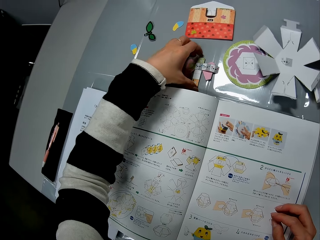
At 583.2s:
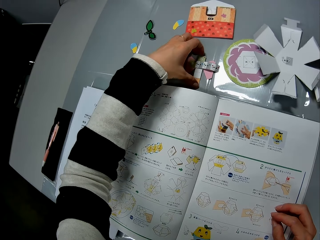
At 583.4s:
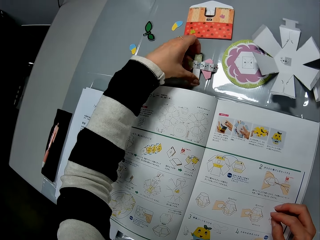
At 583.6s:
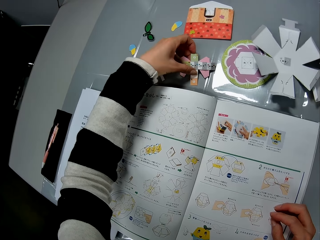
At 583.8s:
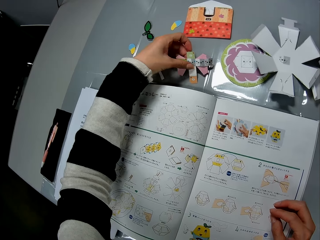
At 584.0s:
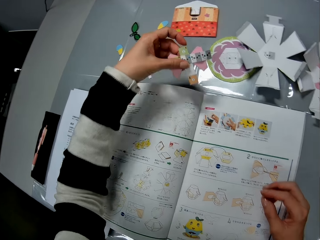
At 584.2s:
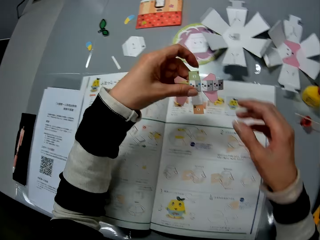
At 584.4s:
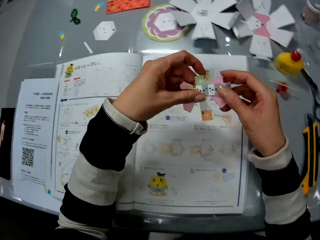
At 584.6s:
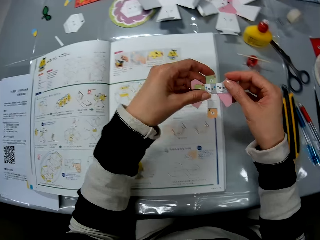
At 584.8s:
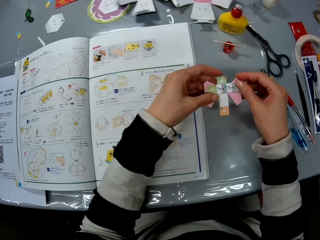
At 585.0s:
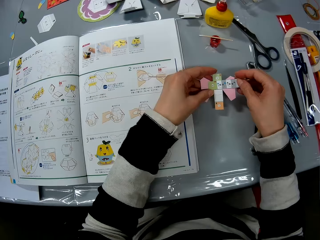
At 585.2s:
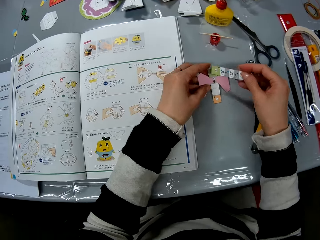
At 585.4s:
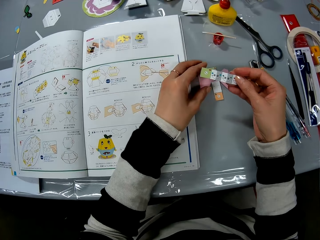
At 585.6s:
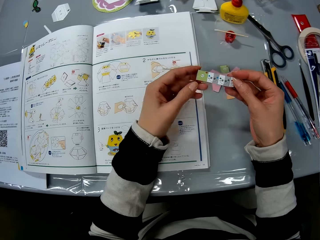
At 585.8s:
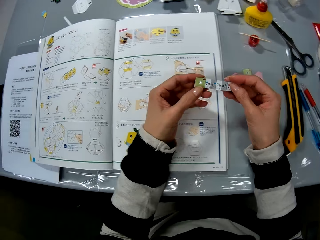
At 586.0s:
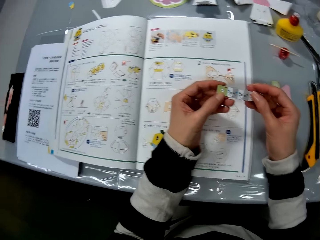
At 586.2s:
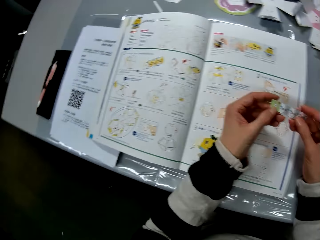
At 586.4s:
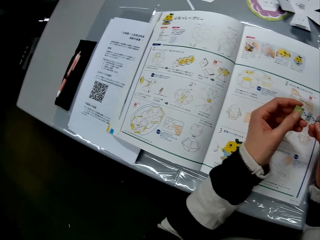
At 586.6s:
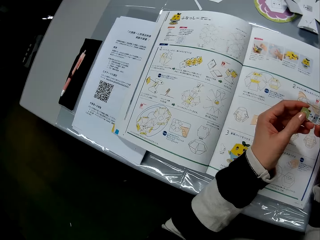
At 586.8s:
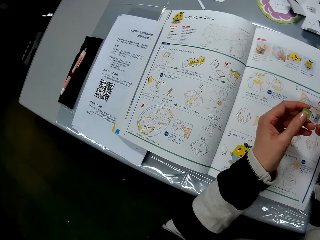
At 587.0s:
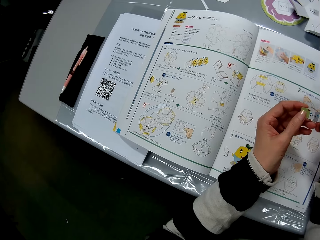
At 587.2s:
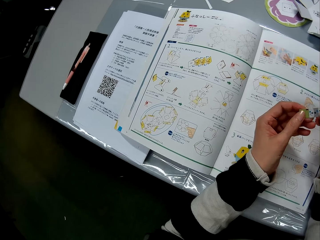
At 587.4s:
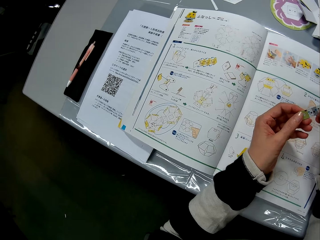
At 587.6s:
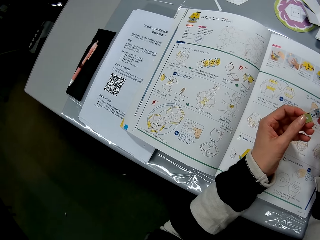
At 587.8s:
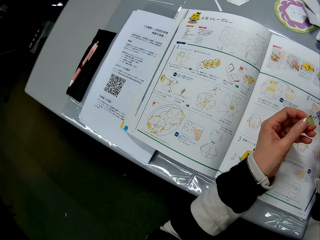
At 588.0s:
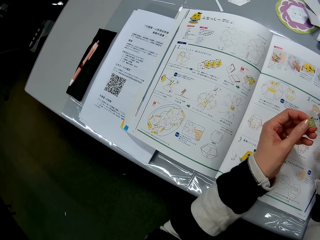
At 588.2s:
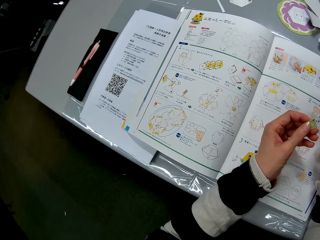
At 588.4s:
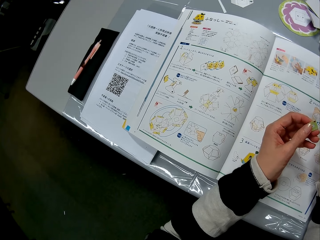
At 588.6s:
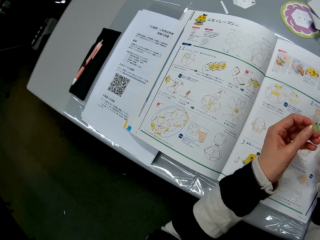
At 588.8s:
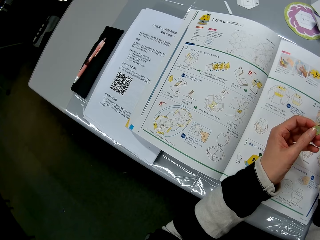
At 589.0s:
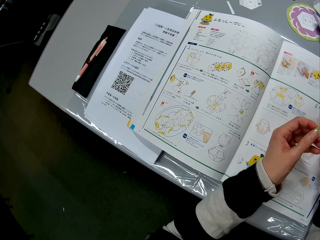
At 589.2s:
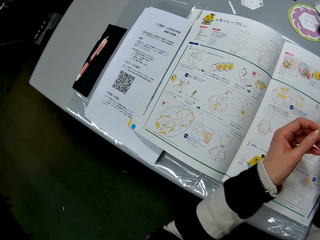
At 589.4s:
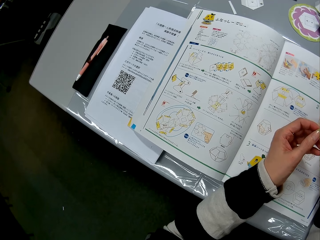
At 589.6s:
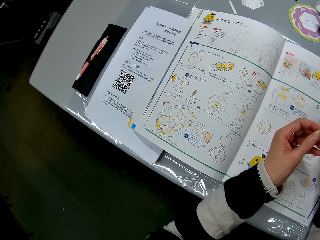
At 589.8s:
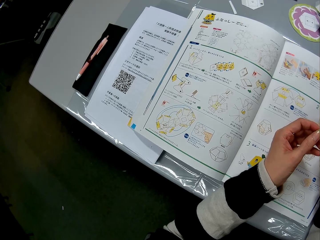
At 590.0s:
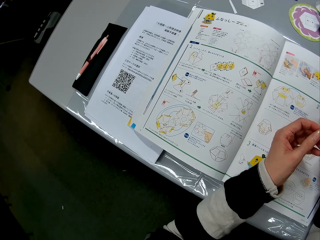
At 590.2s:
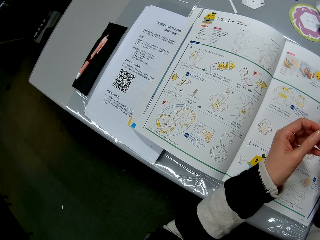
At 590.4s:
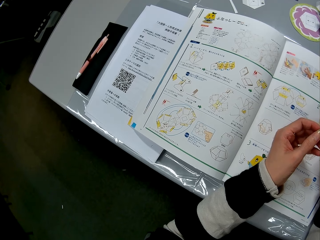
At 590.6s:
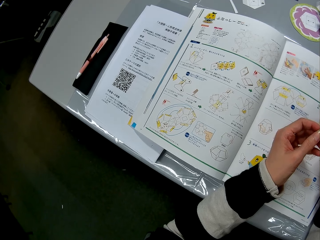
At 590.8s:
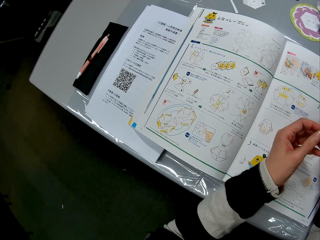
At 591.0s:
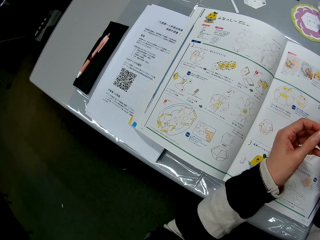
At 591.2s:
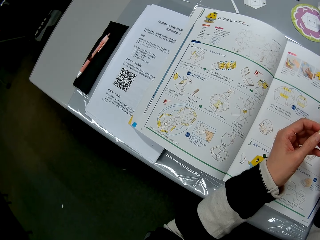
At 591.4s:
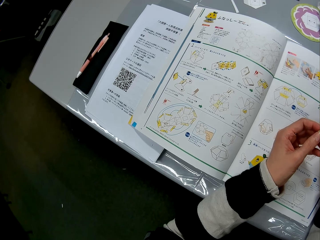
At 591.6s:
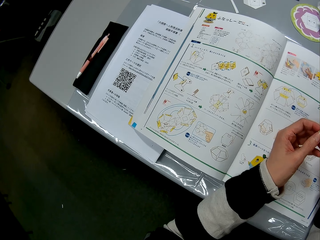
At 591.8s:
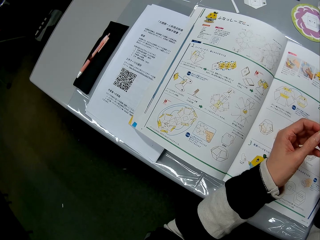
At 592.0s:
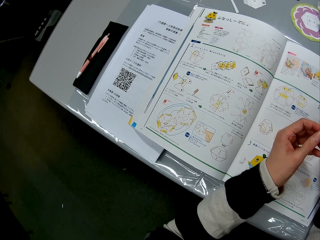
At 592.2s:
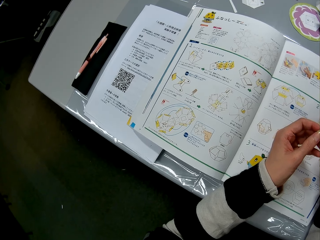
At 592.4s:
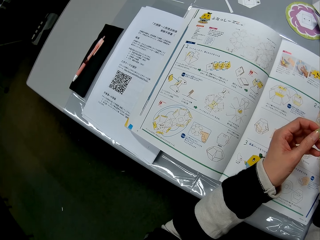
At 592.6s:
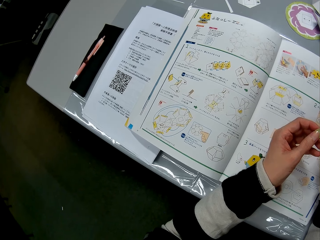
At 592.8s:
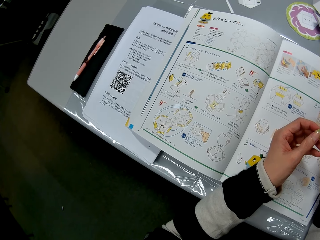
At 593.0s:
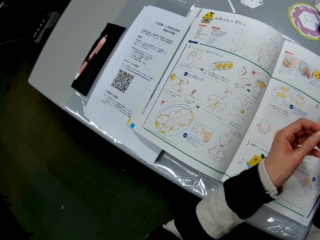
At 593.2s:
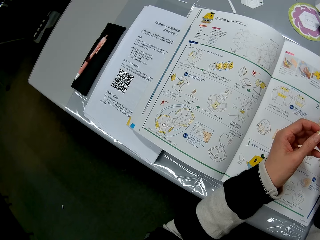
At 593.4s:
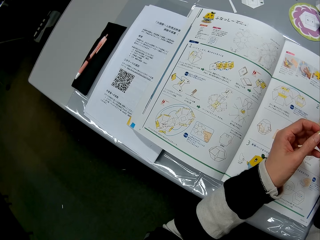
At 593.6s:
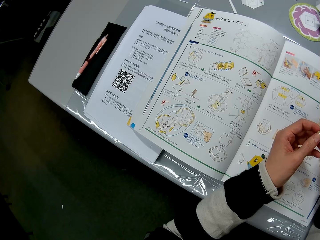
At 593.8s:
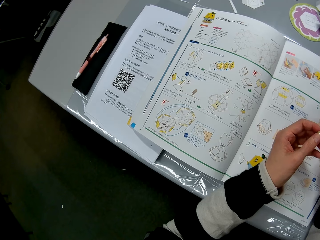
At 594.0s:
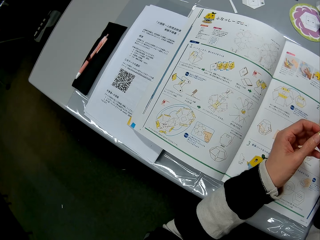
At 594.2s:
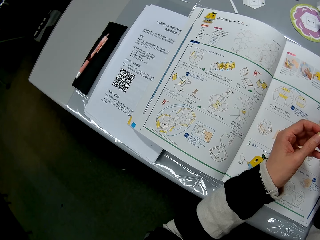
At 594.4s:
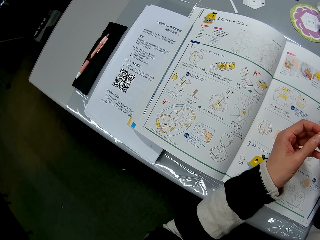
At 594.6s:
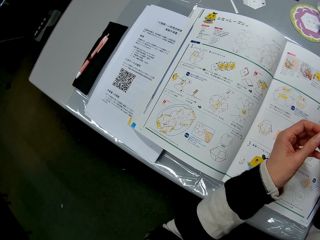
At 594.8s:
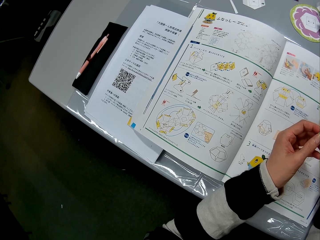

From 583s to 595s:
The camera wearer drops one piece of craft paper on the table. She checks the piece of craft paper in her hands.

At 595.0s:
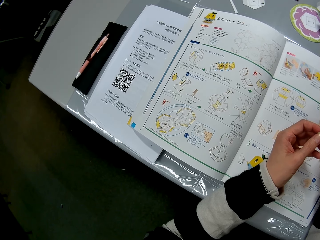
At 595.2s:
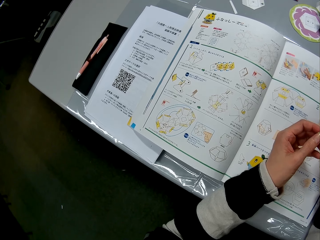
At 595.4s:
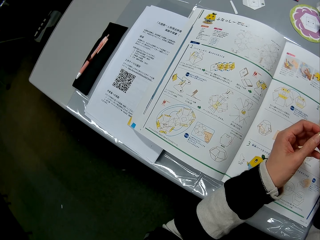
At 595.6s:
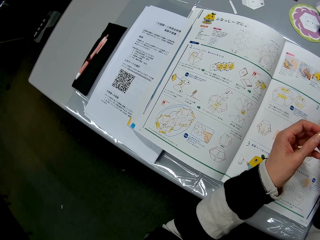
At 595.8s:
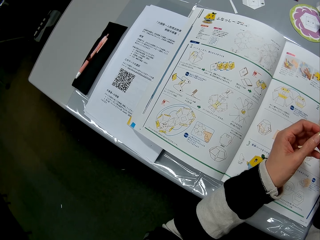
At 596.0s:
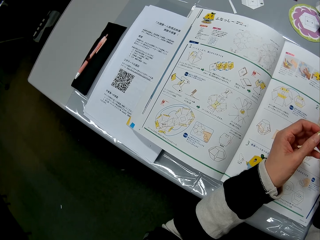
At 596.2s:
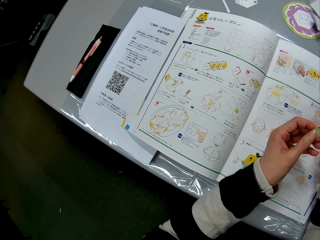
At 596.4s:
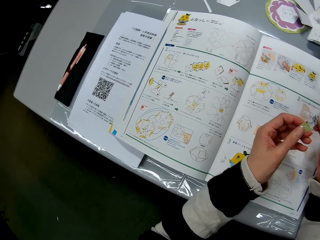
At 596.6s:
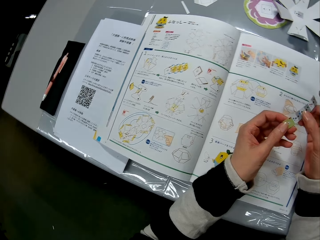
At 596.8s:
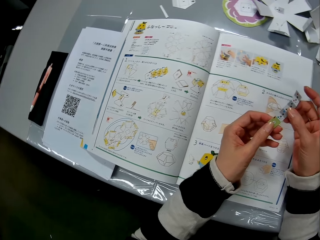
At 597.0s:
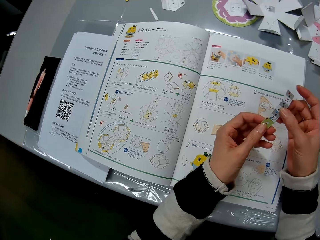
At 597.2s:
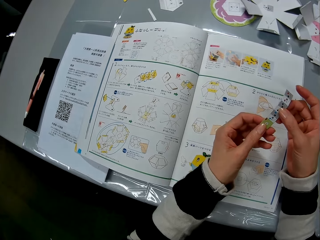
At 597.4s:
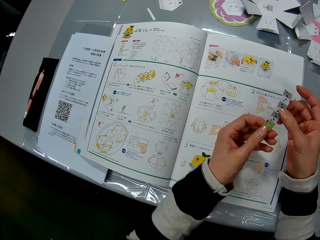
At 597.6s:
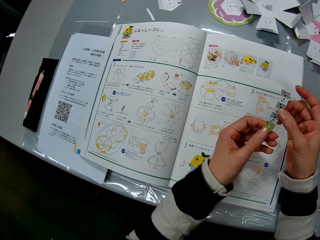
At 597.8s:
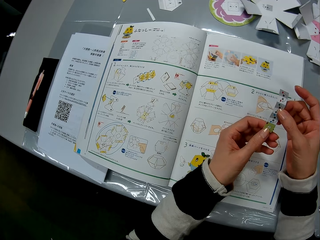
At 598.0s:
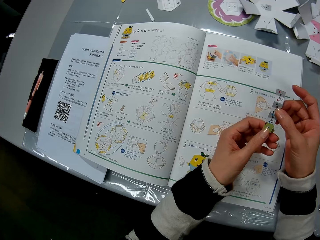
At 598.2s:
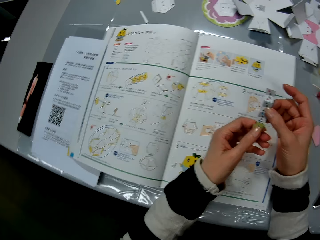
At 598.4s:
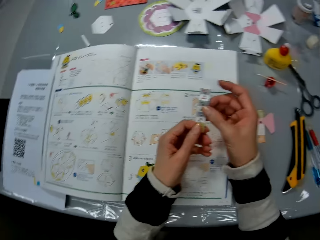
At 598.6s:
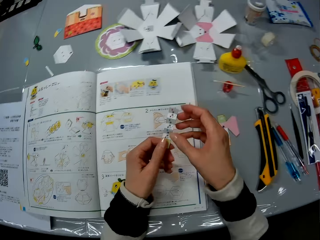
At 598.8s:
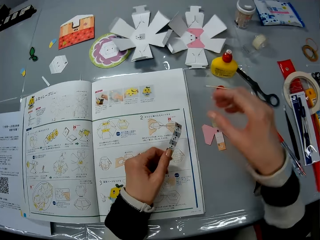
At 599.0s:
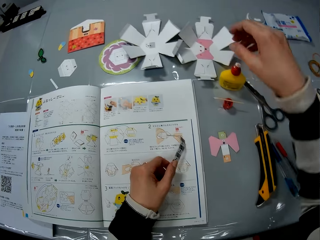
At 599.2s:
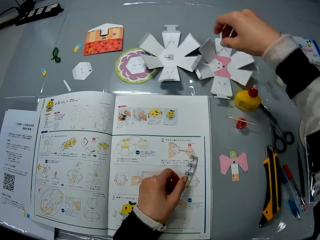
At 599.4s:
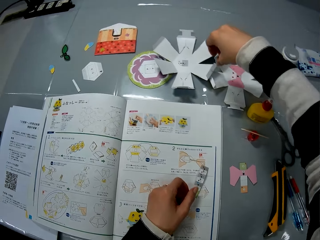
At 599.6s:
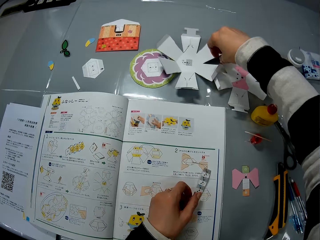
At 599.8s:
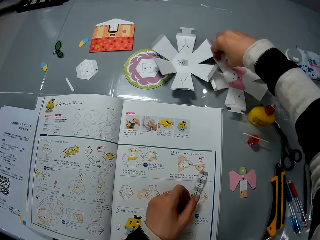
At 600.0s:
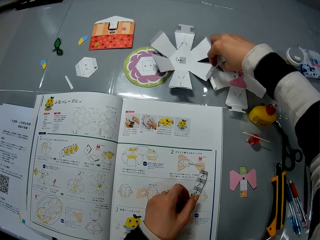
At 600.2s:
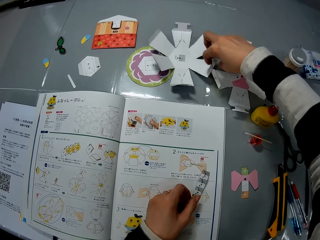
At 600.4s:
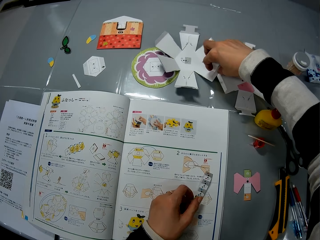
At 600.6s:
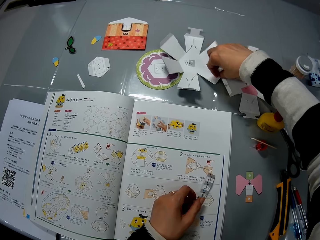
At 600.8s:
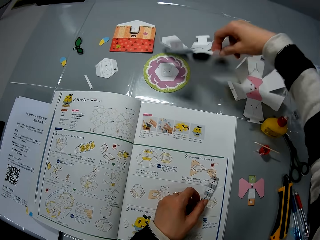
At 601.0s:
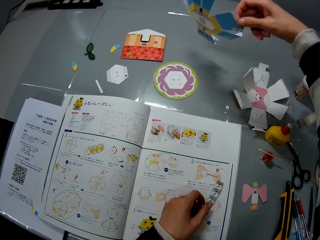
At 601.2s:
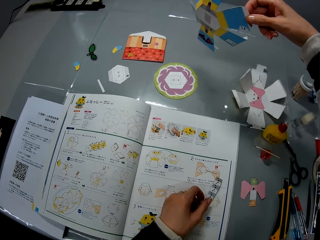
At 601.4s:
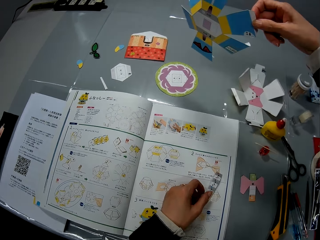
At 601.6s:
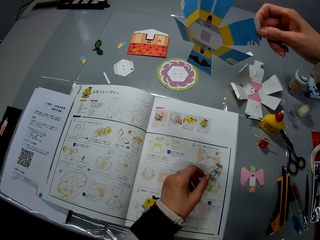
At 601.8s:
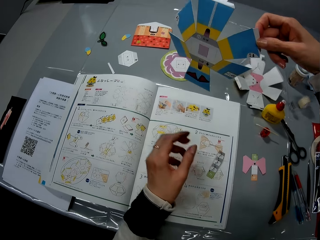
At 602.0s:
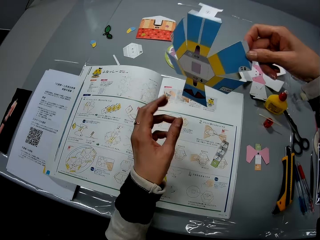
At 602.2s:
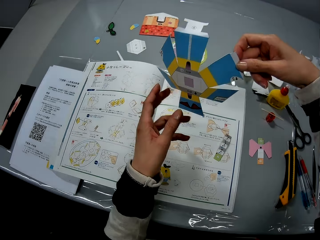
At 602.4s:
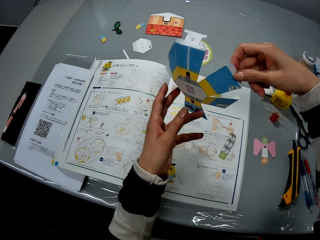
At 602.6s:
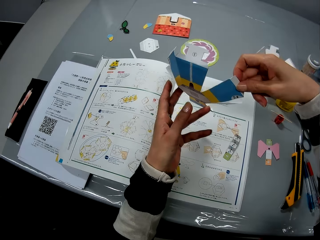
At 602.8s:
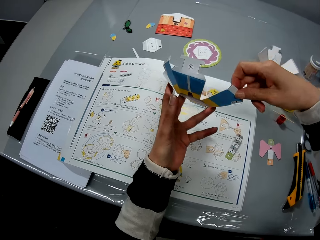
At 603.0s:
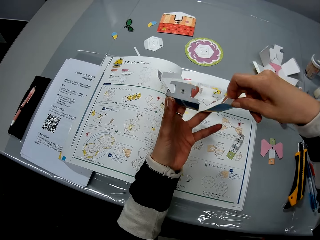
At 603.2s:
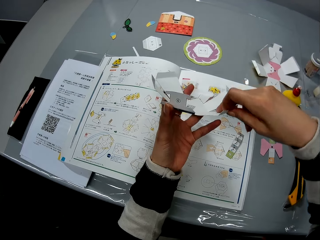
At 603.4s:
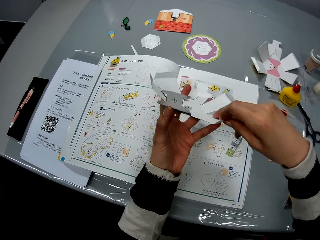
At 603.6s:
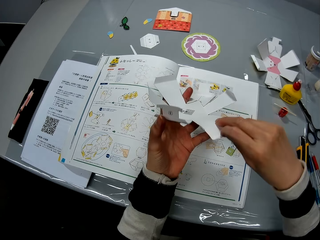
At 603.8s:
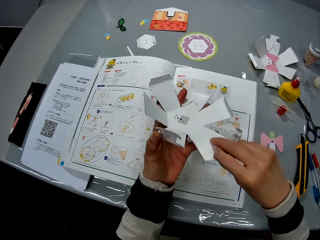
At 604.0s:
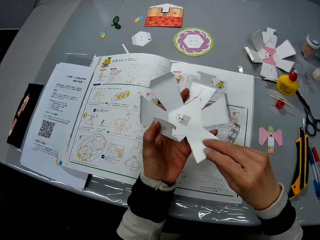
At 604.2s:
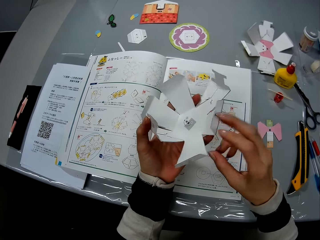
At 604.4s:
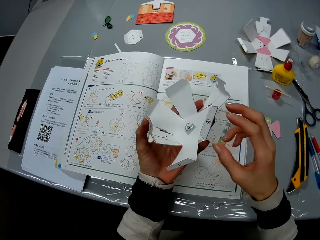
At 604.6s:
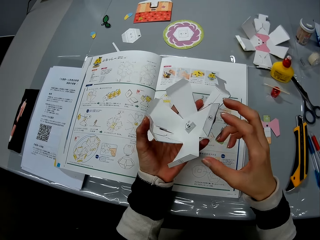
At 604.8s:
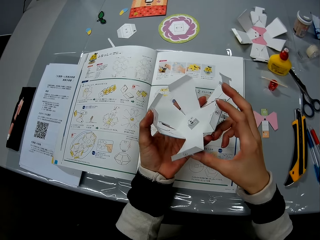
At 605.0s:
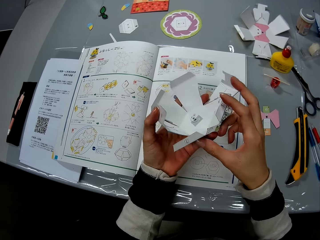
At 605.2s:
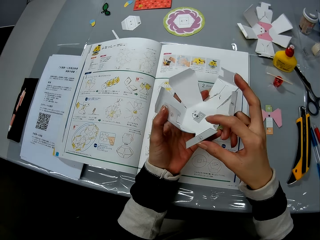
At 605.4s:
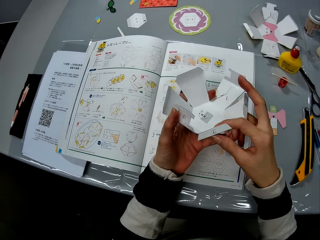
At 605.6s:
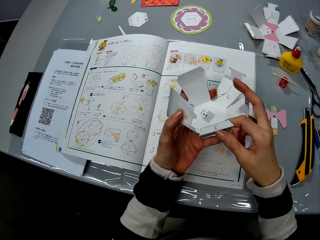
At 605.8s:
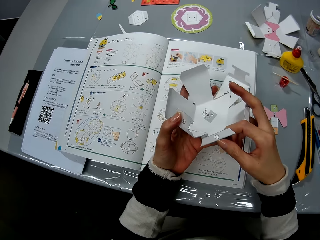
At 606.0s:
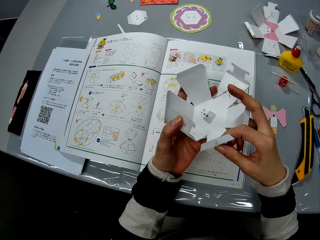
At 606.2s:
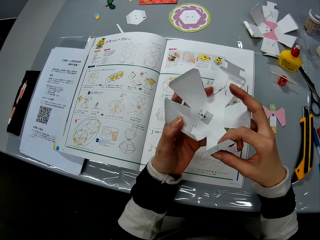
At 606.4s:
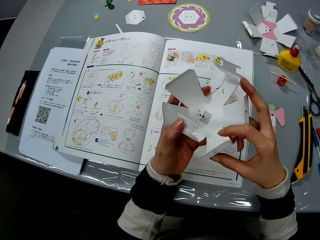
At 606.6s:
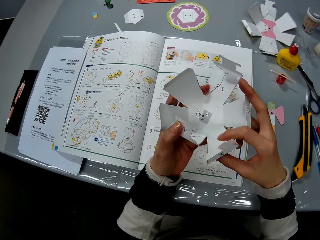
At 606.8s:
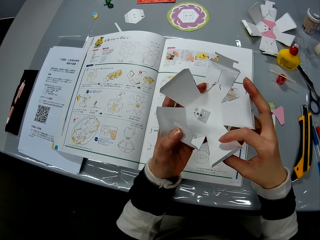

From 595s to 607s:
The camera wearer drops the piece of craft paper on the instruction manual. She picks up the craft paper or card from the table with her right hand. She holds the card with both hands and turns the card. She checks the craft paper in her hands.
